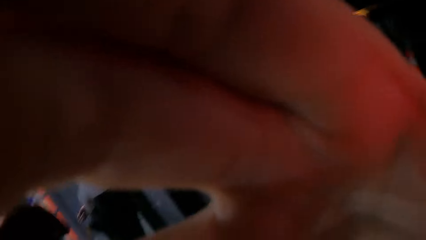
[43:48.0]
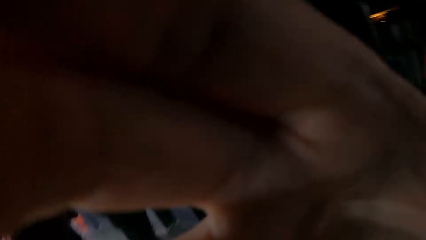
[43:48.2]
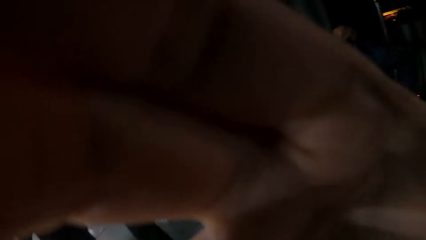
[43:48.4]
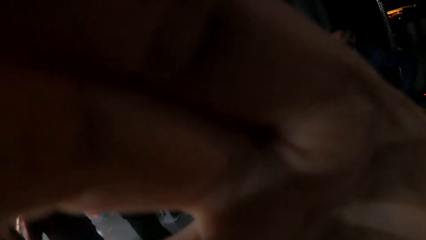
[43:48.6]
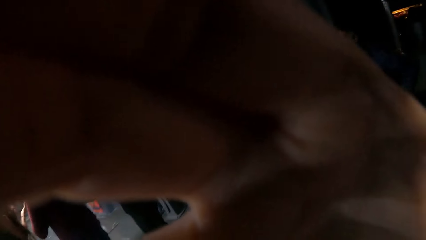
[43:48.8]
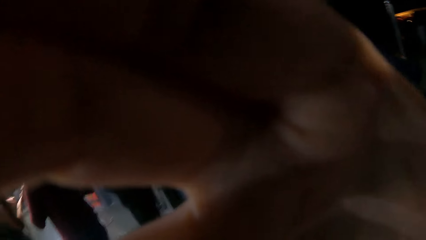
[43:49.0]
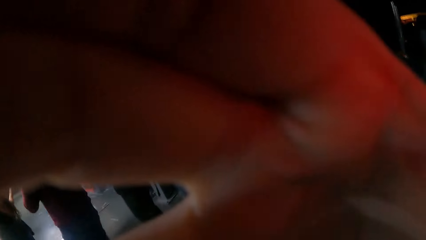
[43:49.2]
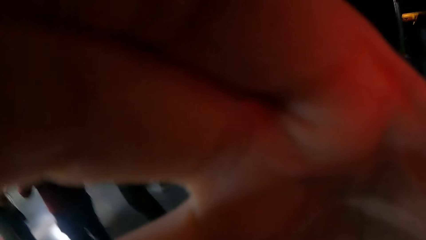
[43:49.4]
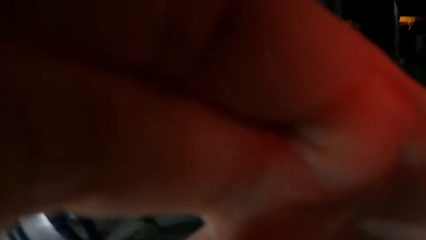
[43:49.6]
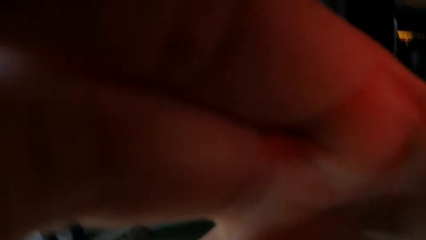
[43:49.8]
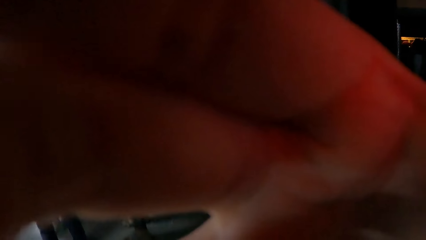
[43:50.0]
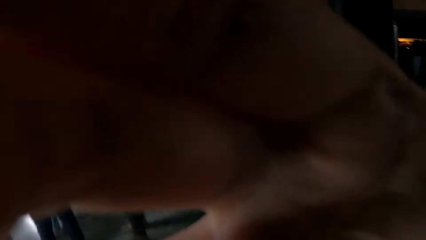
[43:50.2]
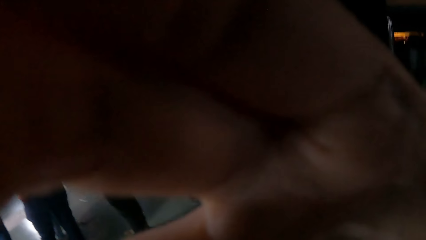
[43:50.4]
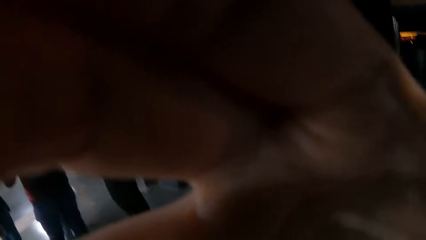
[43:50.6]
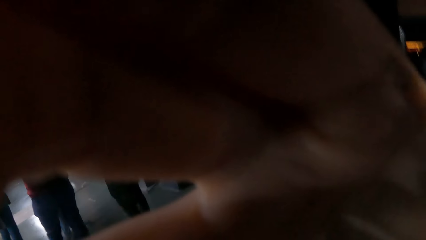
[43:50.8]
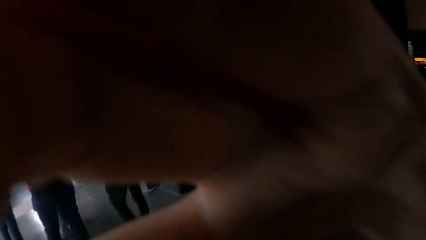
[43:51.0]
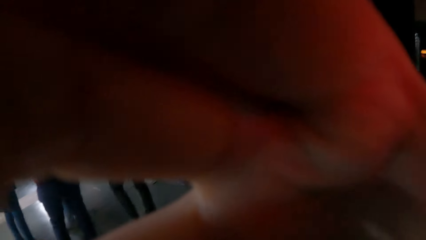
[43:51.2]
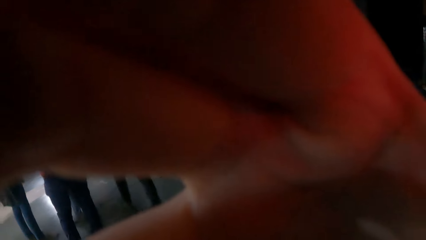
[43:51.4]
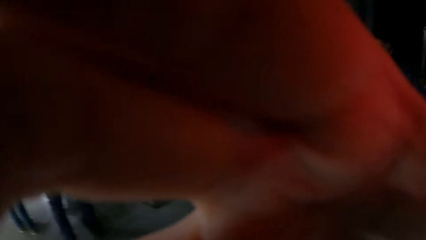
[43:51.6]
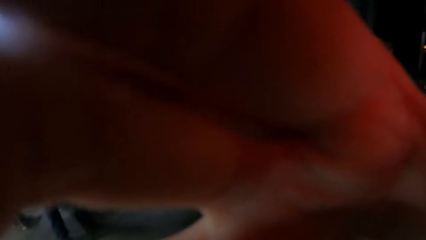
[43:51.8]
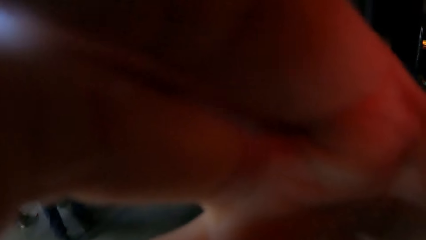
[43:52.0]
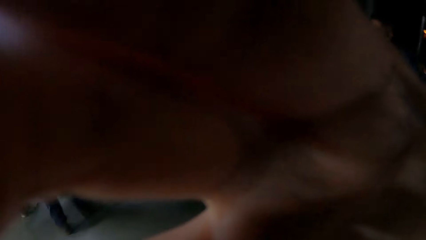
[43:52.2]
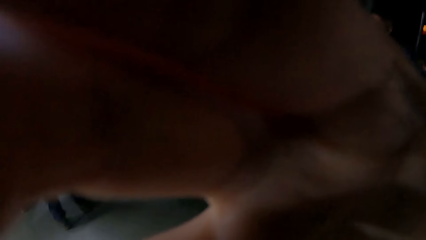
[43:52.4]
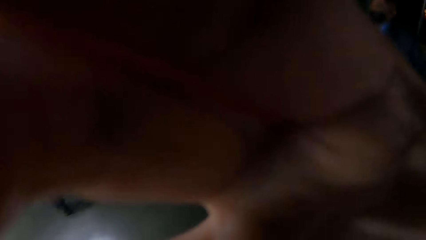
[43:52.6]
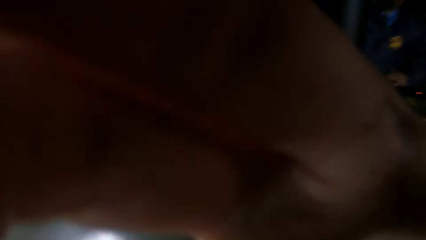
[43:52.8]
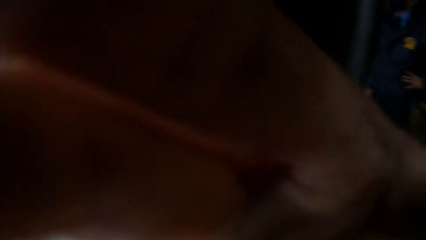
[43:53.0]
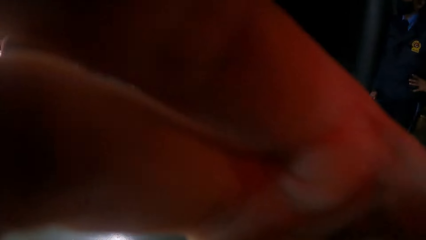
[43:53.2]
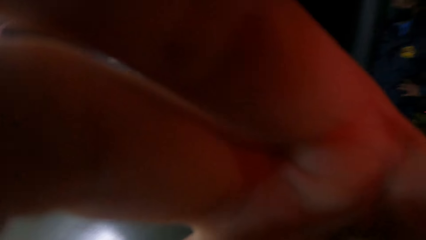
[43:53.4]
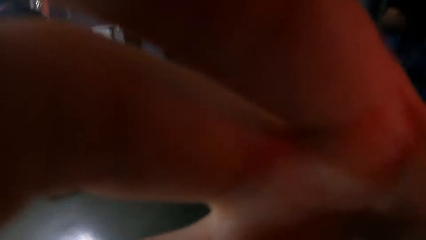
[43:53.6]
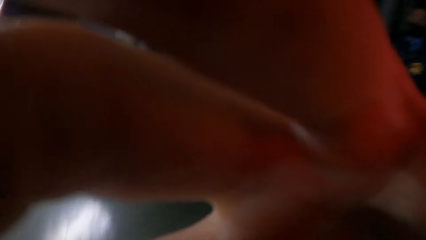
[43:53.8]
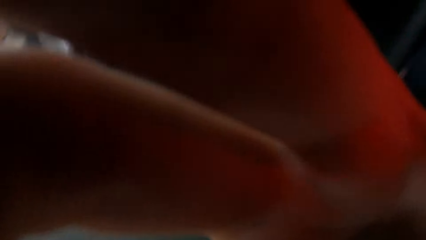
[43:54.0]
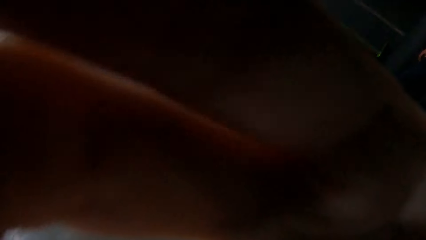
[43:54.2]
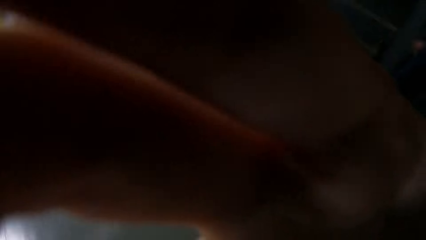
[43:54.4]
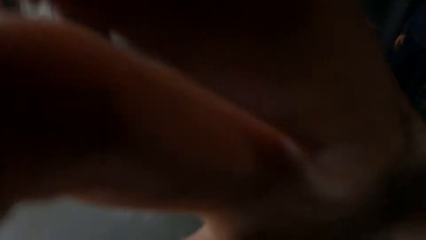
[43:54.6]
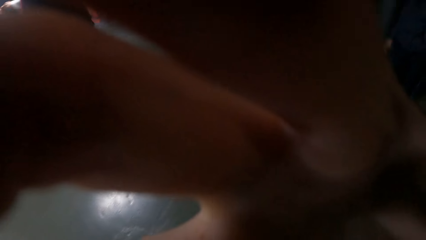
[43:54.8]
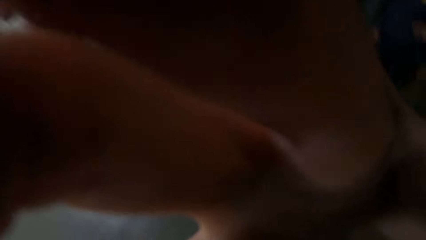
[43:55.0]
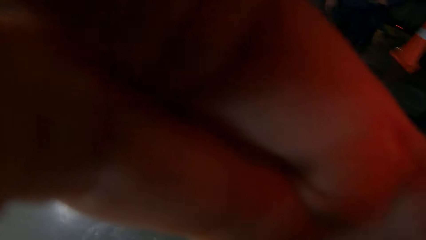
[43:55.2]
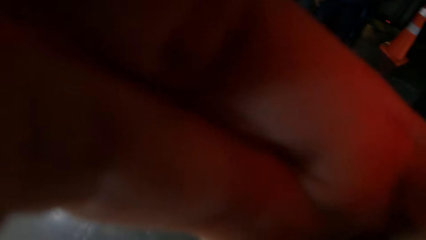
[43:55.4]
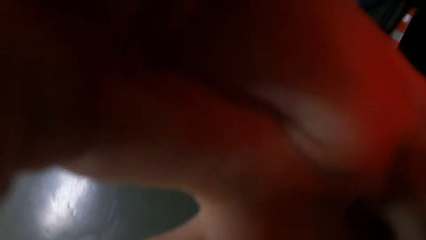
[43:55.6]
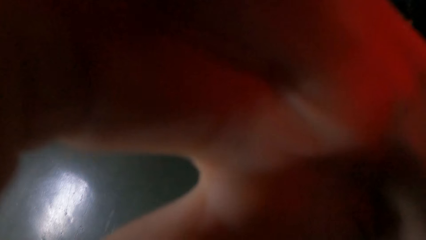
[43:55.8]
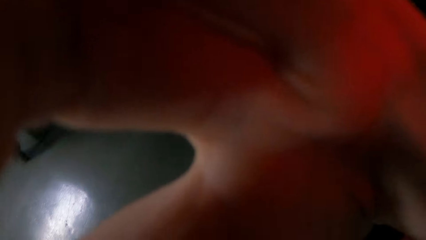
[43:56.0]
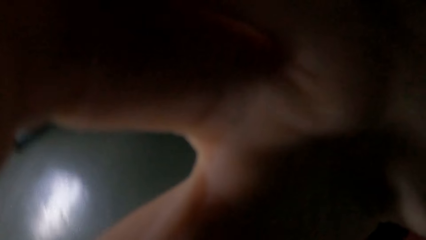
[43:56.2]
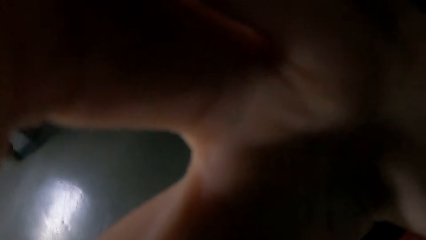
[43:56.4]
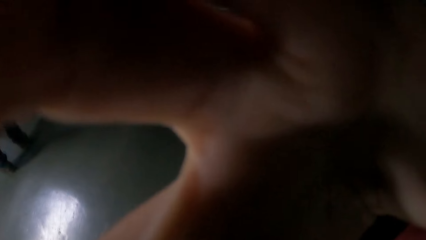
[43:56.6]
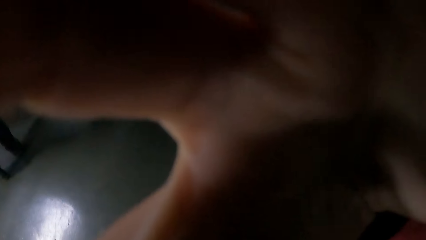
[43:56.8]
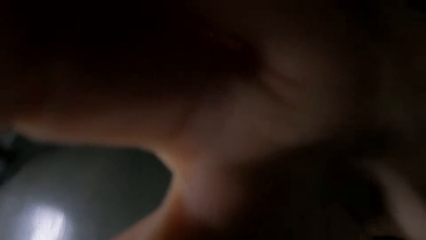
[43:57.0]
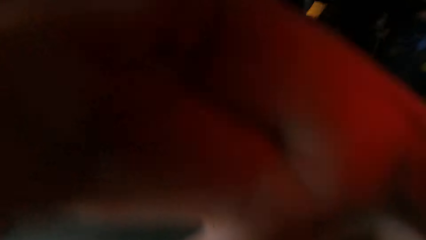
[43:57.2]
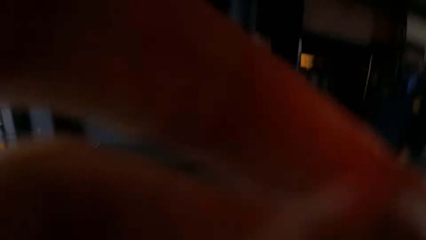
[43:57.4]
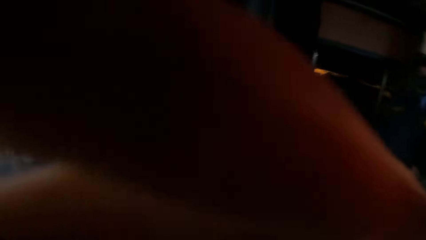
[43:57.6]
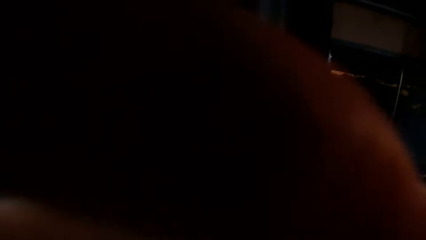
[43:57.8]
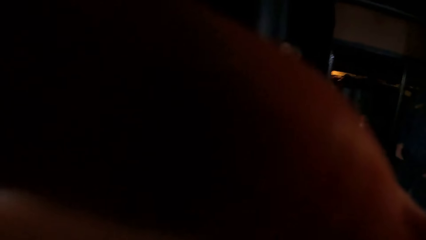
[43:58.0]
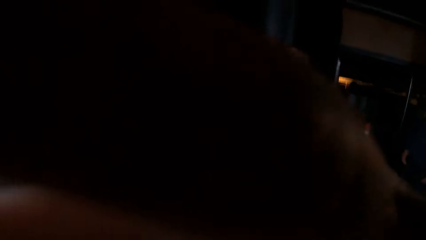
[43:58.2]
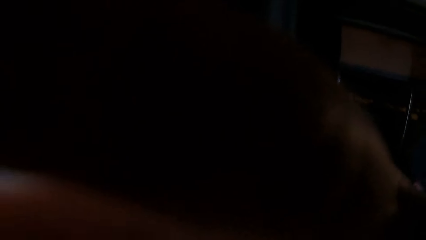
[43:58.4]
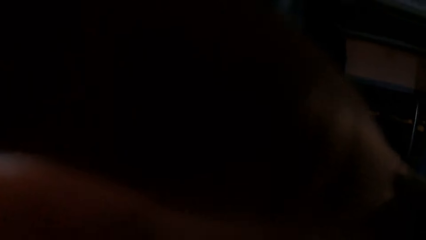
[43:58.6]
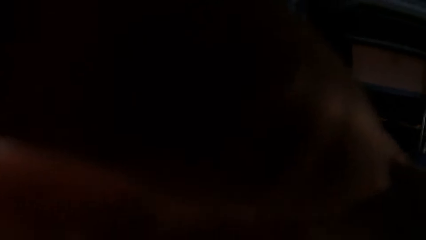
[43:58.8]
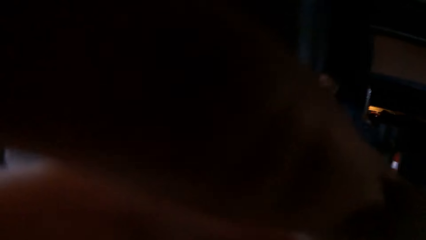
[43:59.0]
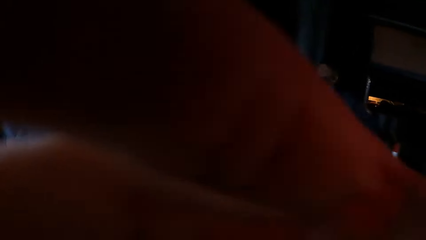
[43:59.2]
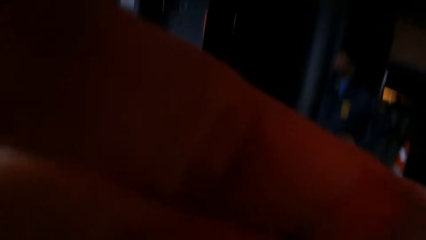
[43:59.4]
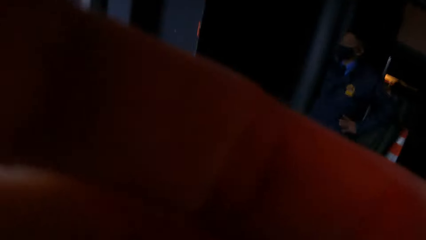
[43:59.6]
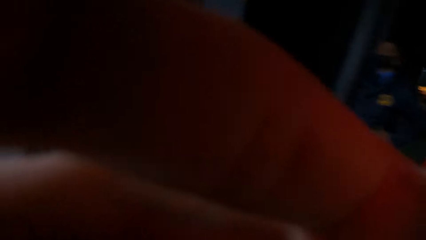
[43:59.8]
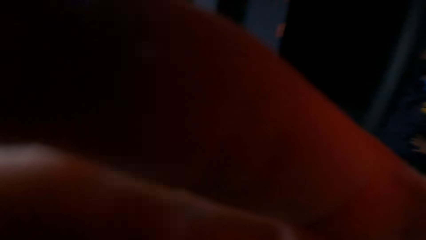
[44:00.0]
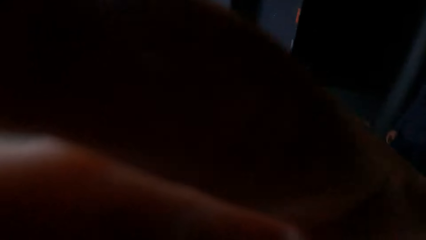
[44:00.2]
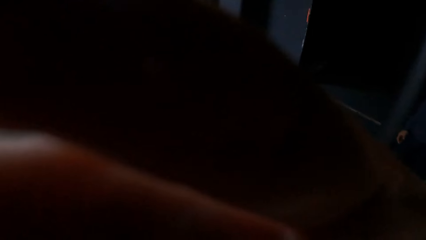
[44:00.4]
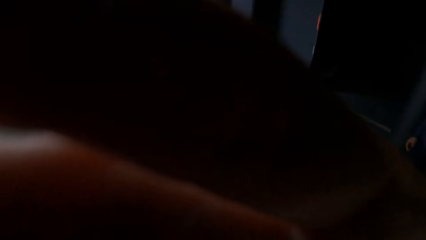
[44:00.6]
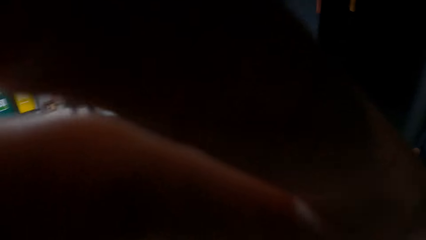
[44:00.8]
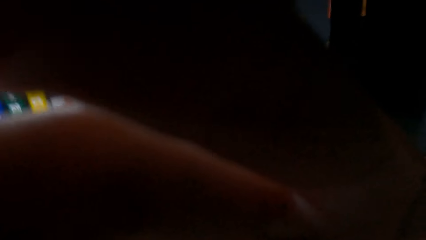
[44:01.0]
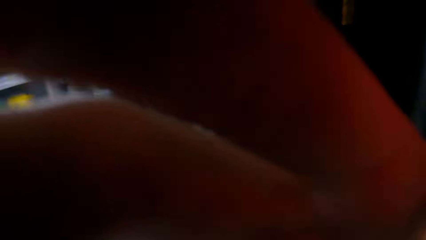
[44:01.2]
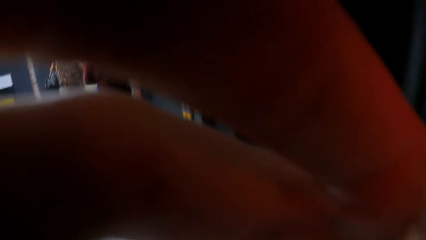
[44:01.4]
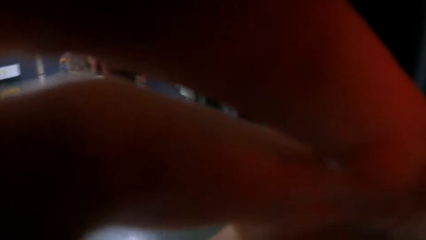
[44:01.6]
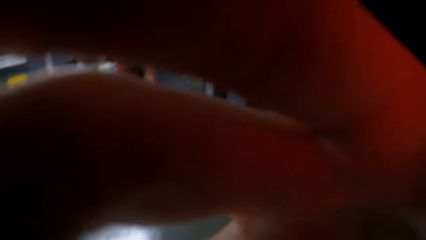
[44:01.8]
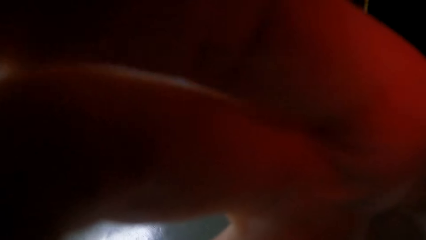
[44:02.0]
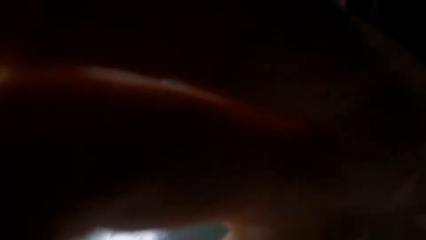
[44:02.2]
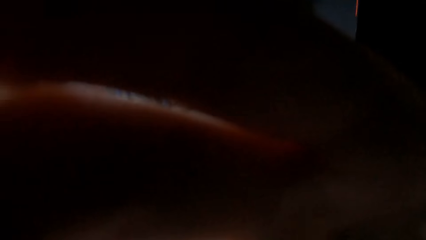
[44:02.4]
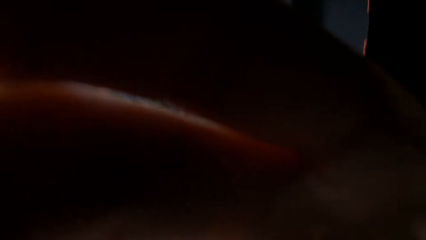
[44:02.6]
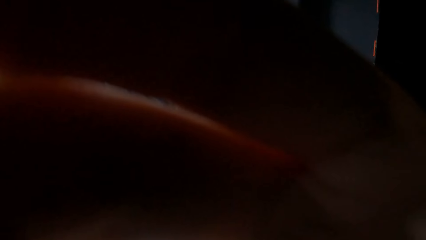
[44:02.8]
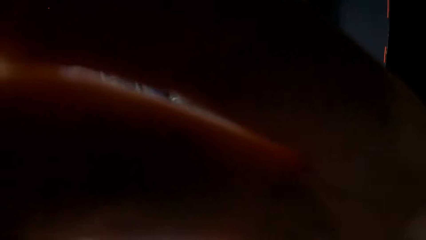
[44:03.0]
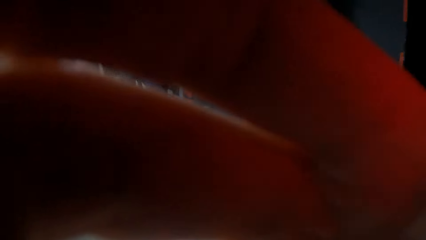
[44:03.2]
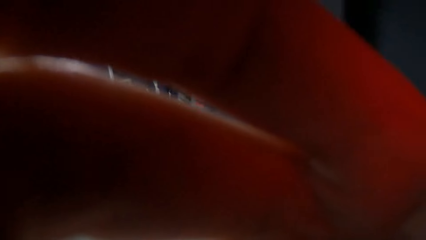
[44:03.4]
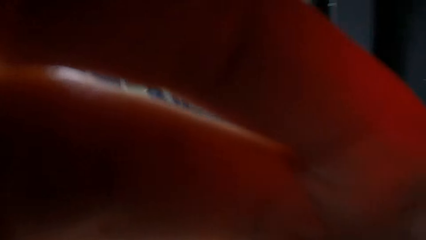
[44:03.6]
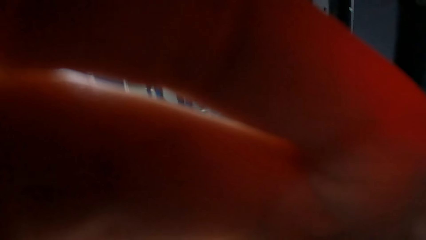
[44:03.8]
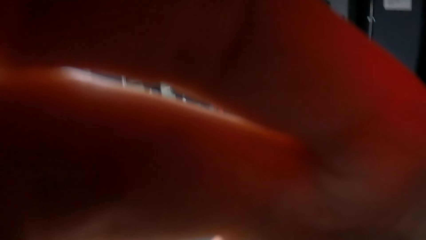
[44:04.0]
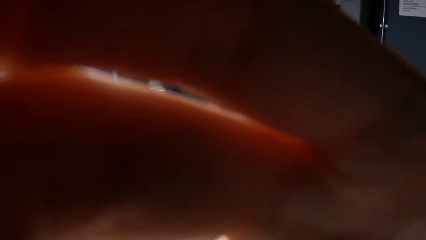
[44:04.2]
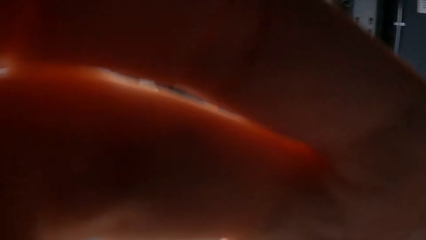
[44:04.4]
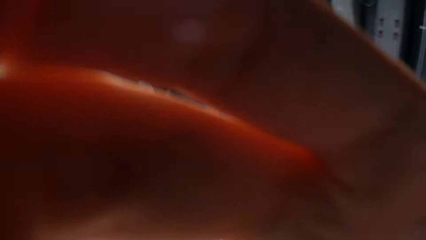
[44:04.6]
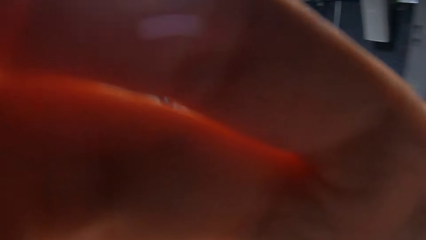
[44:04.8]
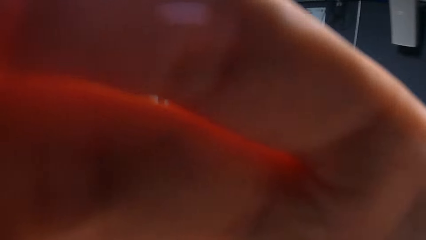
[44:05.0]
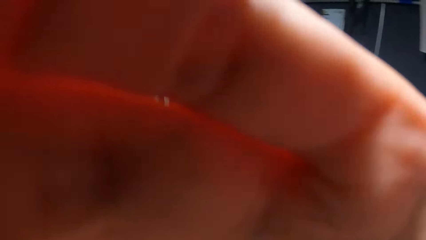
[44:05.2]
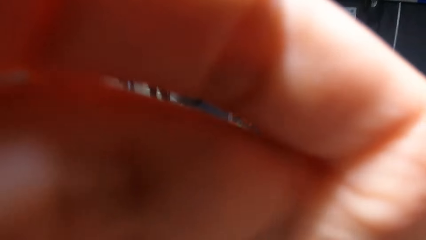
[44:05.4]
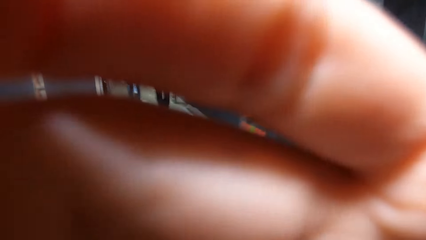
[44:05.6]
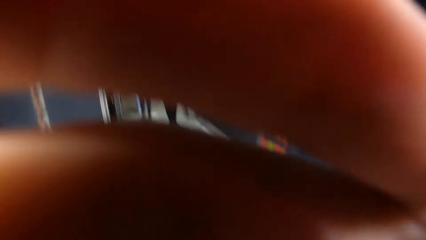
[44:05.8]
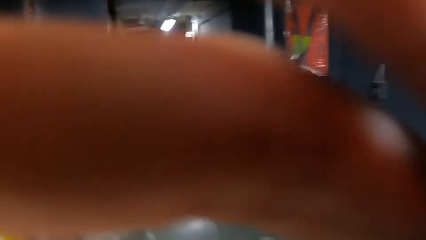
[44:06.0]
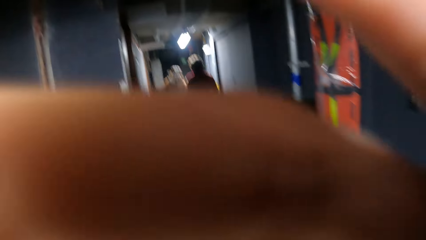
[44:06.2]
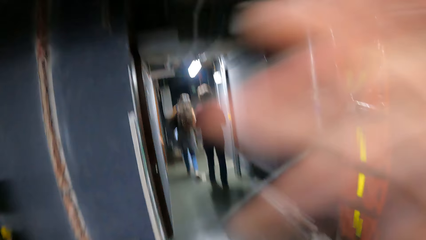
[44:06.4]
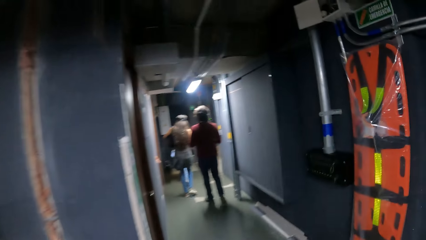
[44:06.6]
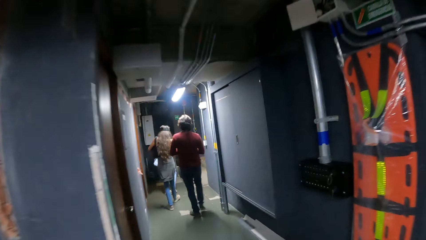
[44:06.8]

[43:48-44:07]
The camera wearer walks forward.
